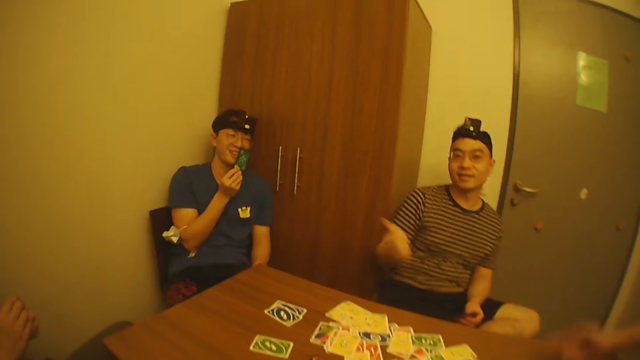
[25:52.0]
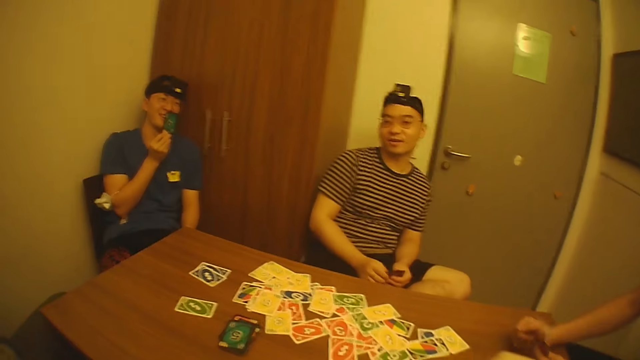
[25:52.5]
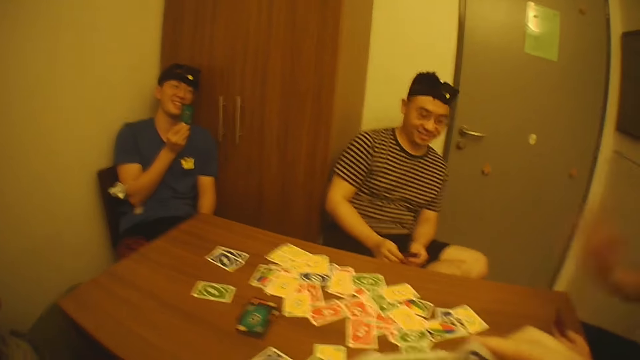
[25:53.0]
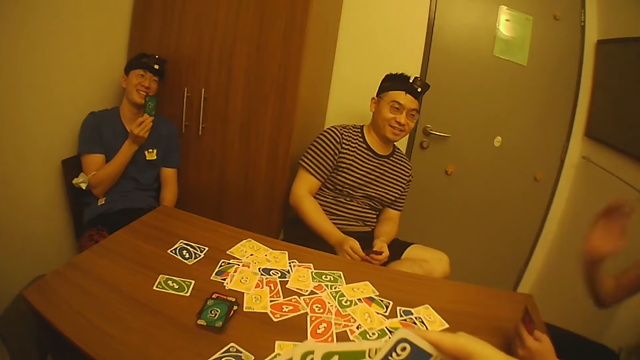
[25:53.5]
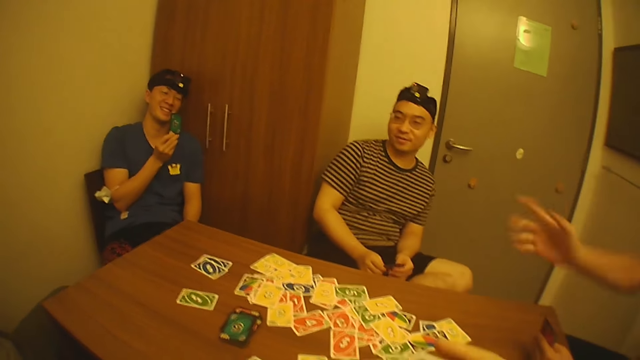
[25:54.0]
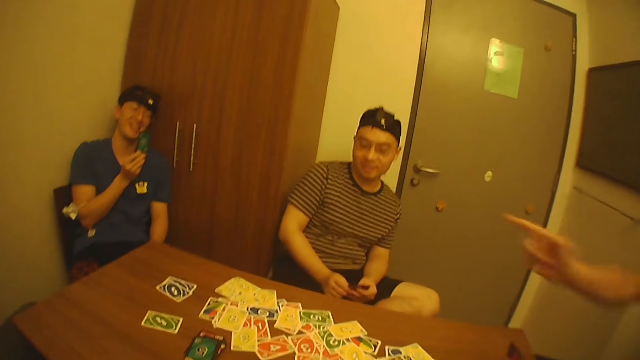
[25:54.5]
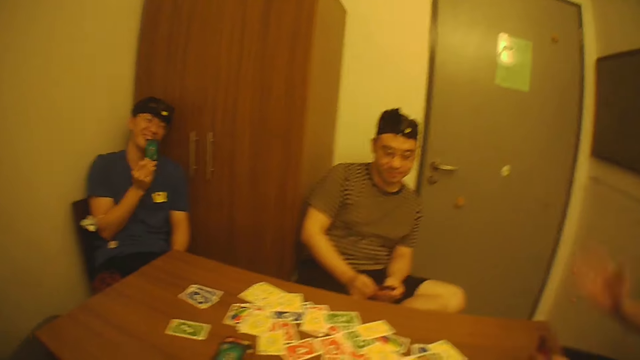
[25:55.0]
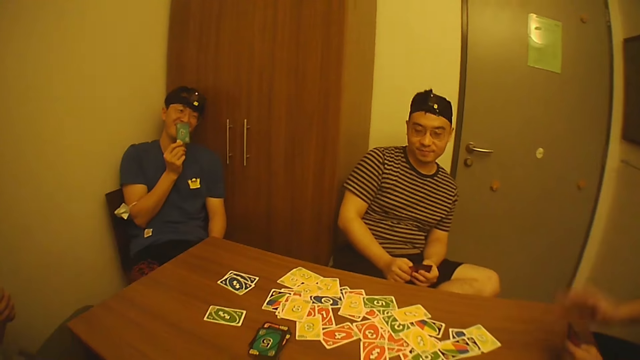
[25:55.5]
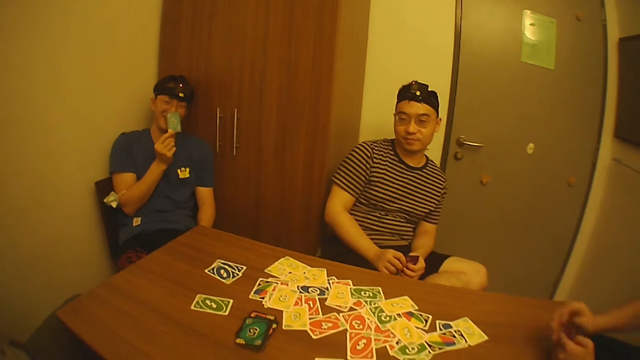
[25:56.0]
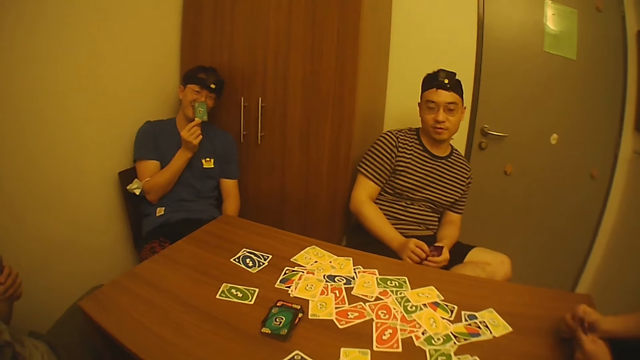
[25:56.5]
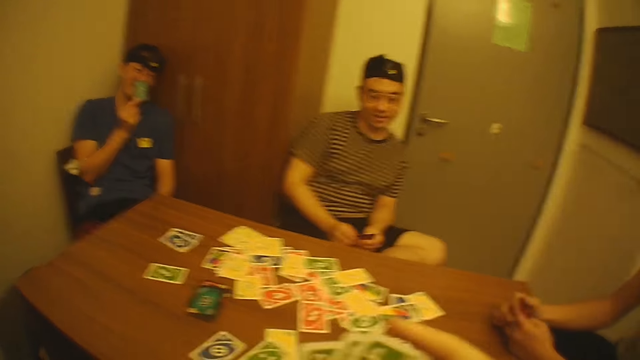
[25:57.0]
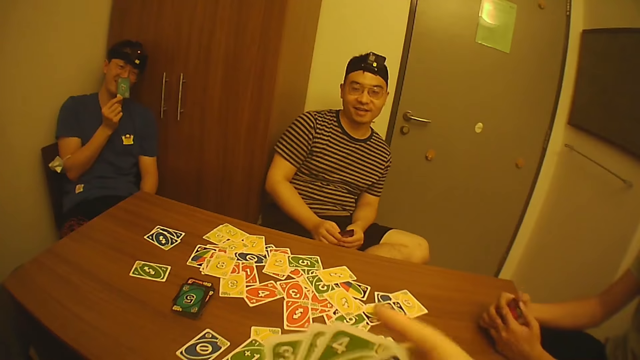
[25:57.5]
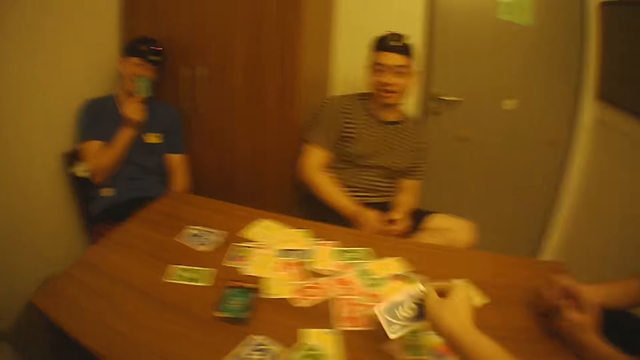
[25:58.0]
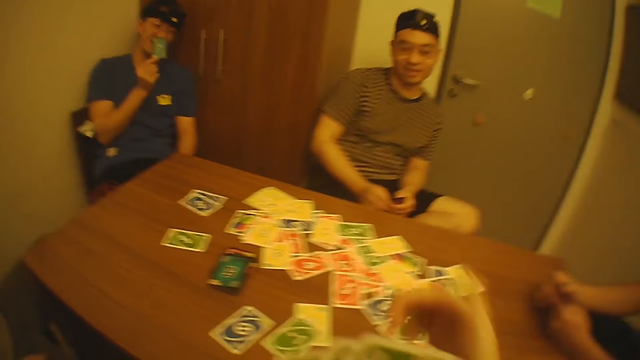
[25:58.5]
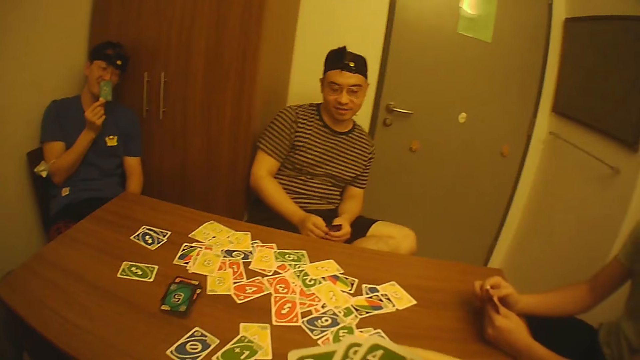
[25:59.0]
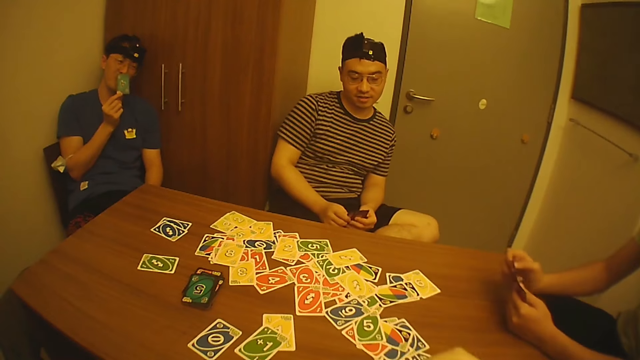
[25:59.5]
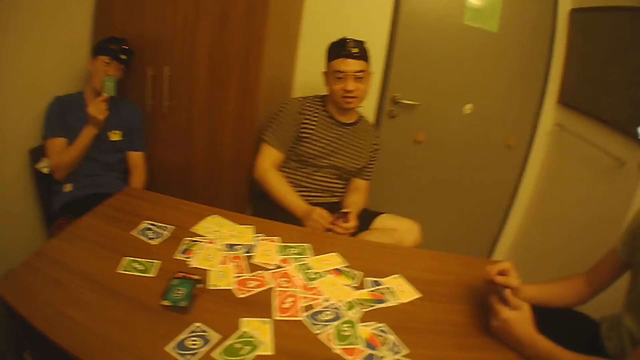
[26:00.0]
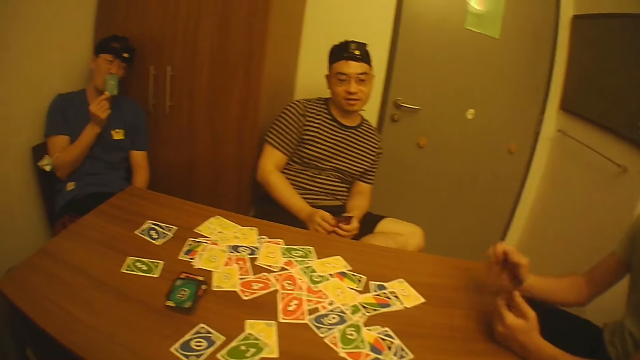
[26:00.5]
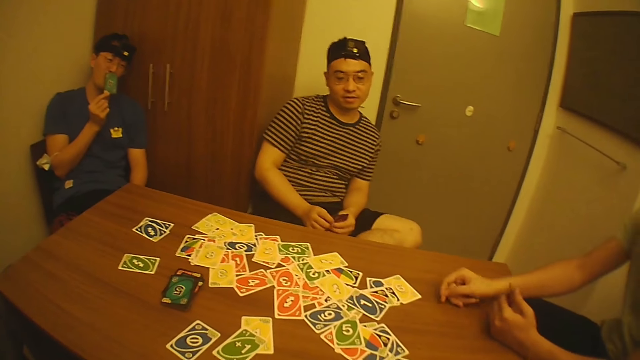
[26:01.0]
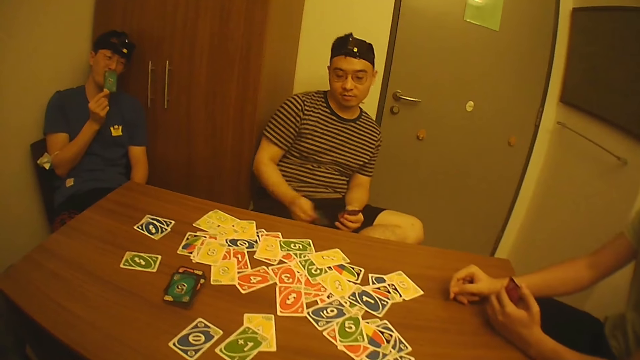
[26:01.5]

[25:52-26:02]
The camera wearer holds playing cards with the right hand. He interacts with a man, another man, a third man and a fourth man. He drops a card on the table with his right hand. He picks a playing card with the right hand. He holds playing cards with the right hand. A man drops a card on the table with his right hand.

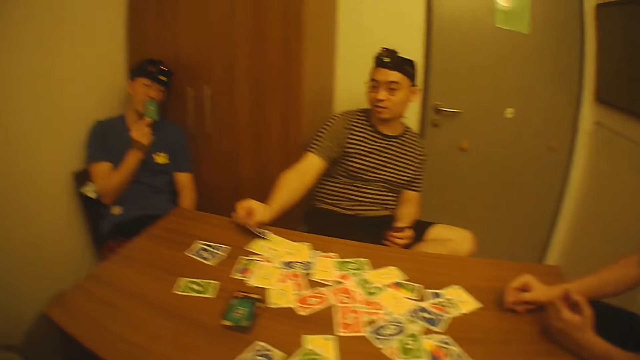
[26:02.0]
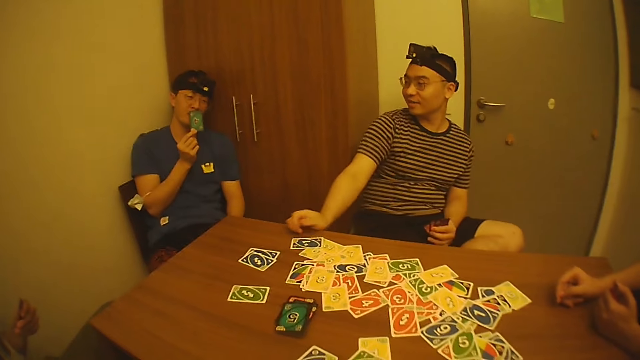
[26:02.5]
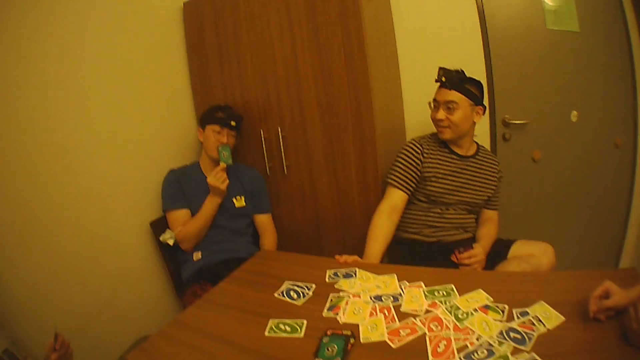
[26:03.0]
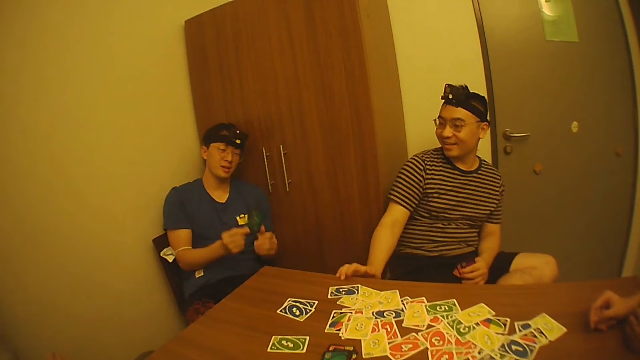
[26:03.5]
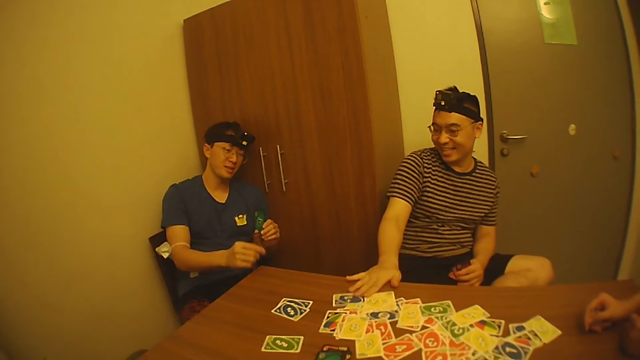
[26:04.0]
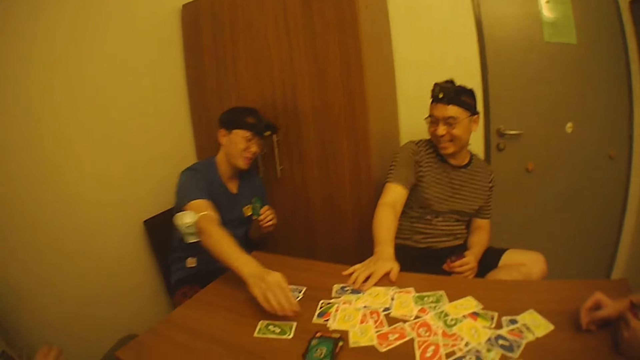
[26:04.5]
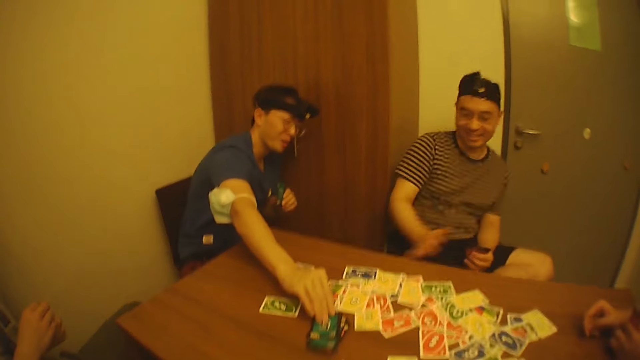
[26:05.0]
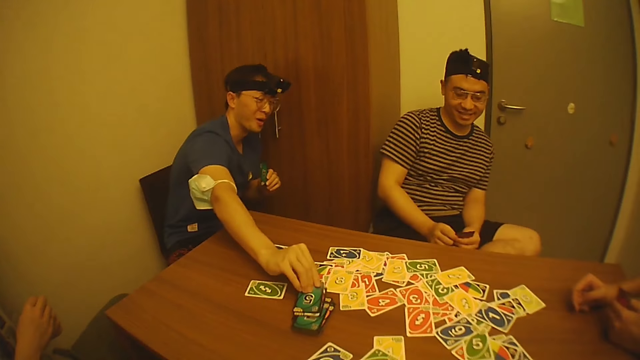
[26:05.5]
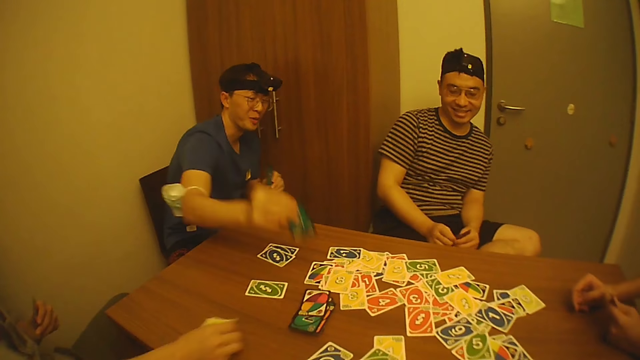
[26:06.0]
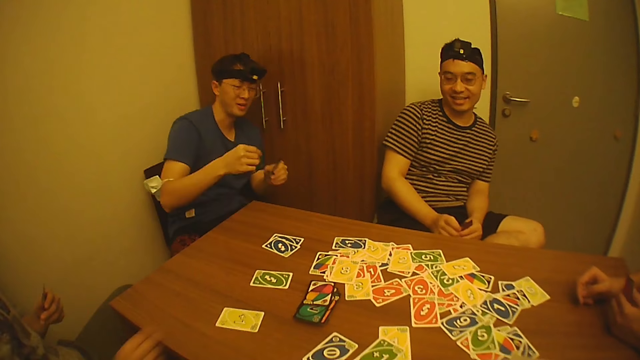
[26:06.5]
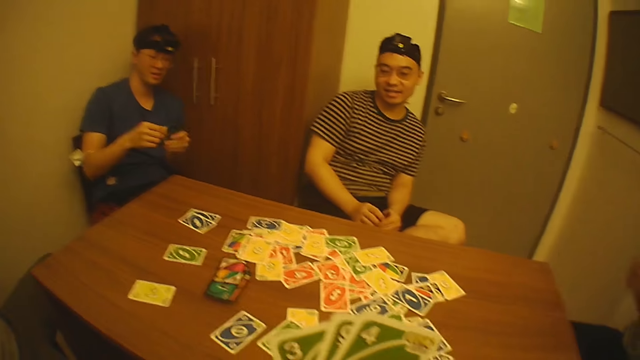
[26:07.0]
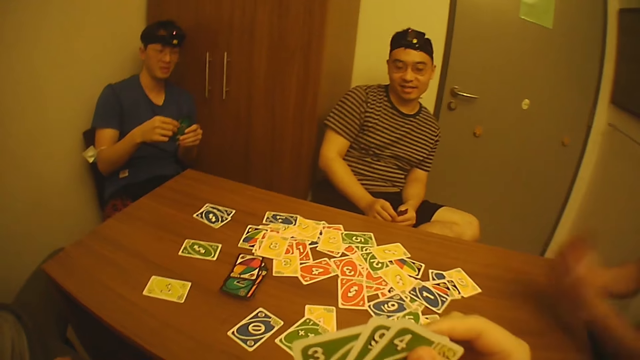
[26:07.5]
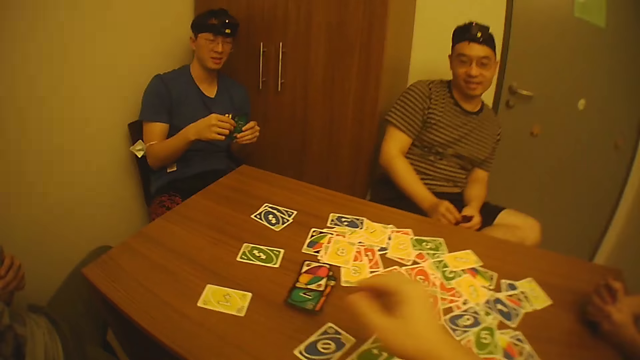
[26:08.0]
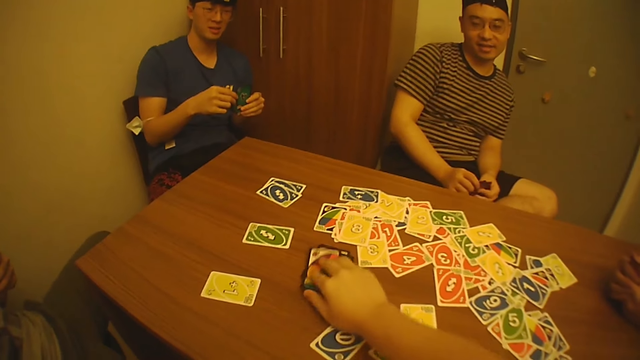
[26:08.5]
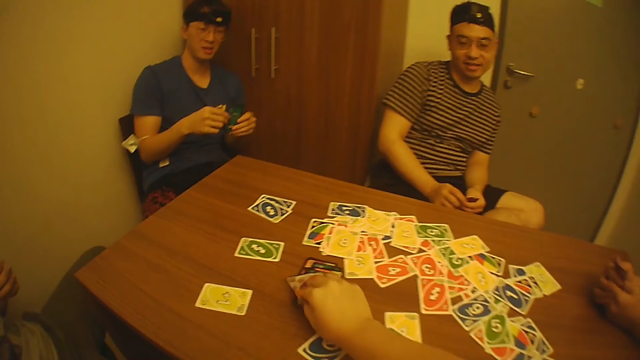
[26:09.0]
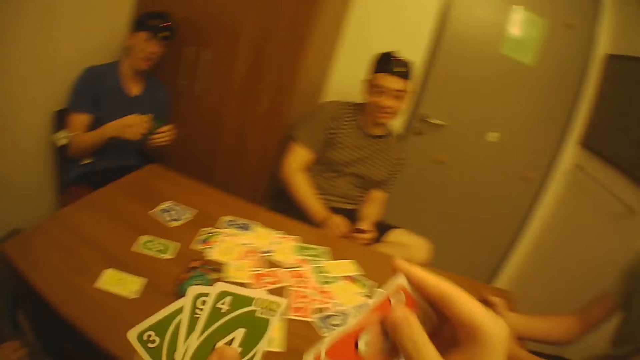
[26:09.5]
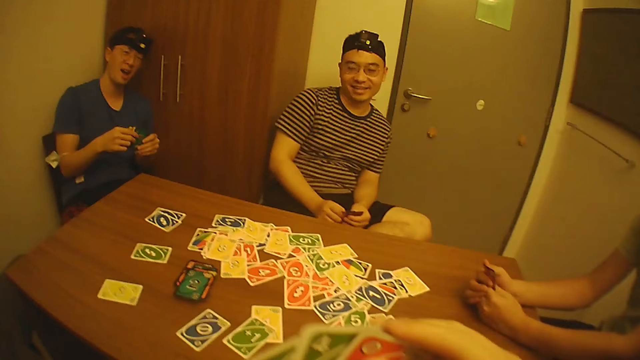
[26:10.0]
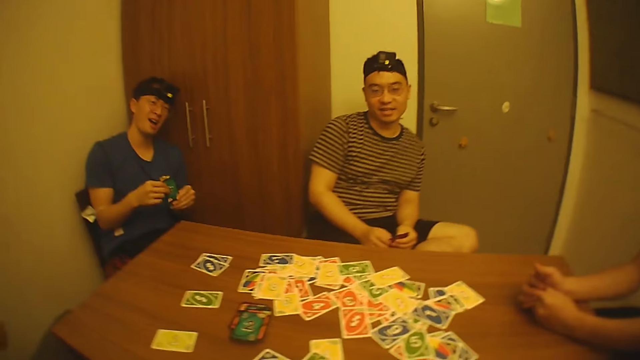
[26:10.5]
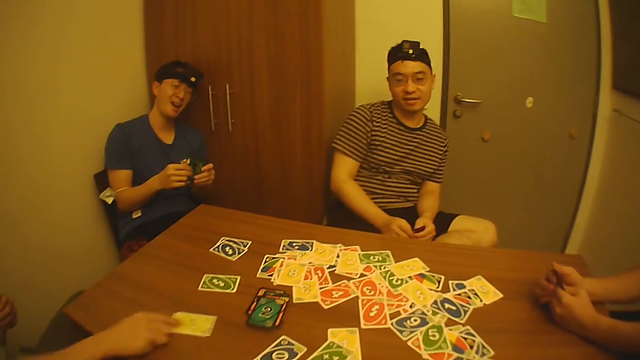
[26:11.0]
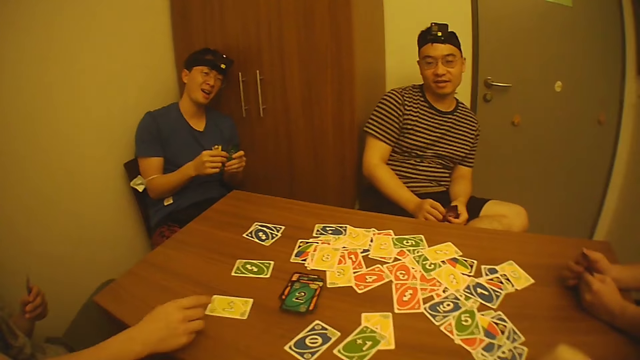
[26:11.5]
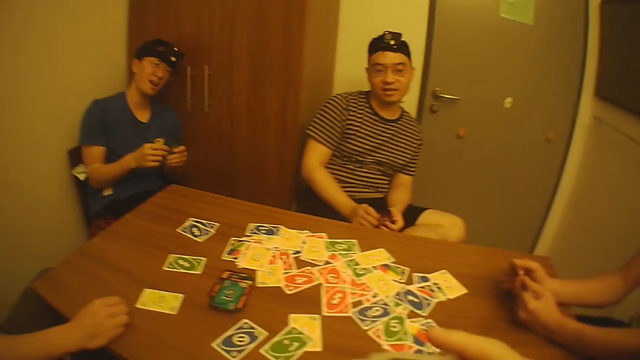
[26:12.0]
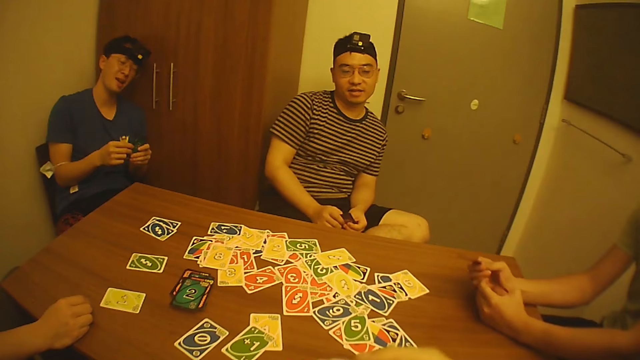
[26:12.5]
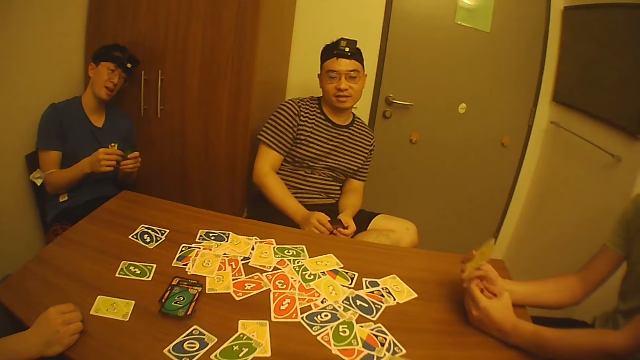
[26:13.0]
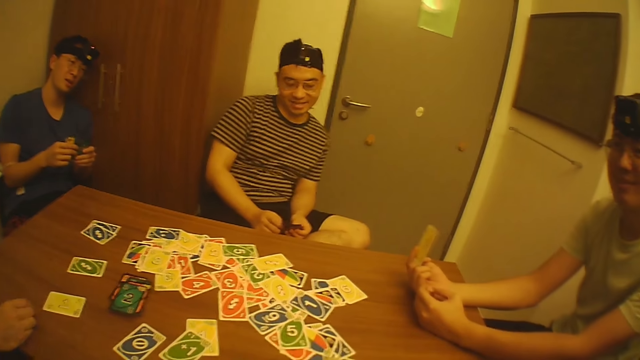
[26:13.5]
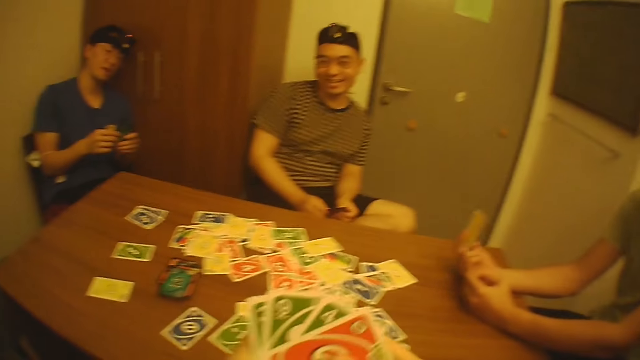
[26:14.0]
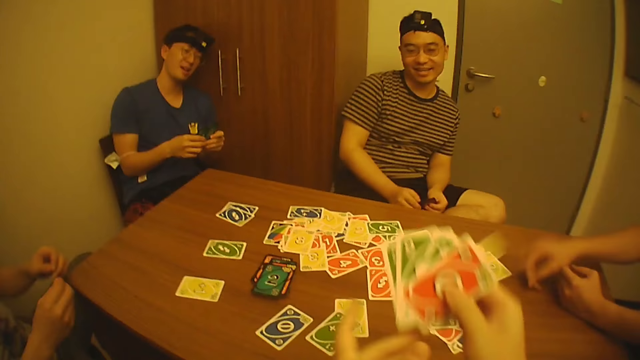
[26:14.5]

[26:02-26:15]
A man drops a card on the table with his right hand. Another man passes the card from his right hand to his left hand. The first man adjusts cards on the table with his right hand. The second man picks a card from the bundle of cards on the table with his right hand. A third man drops a card on the table with his right hand. The camera wearer holds playing cards with the right hand. He picks a card from the bundle of cards on the table with his right hand. He mixes a playing card with playing cards on the left hand. A fourth man drops a card on the table with his right hand.
